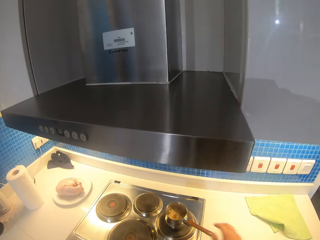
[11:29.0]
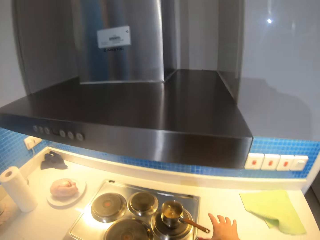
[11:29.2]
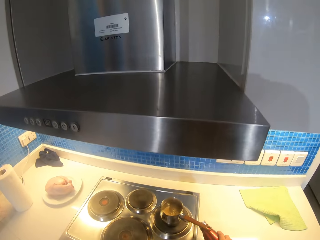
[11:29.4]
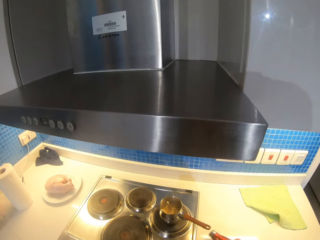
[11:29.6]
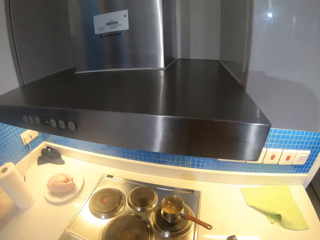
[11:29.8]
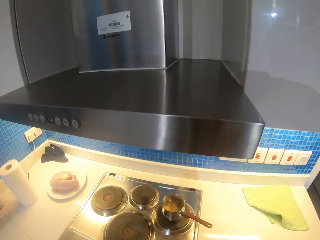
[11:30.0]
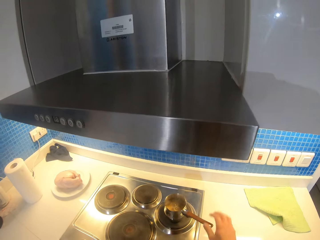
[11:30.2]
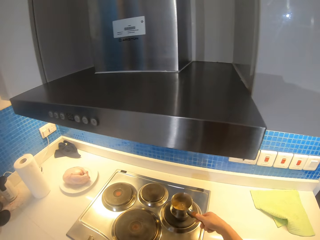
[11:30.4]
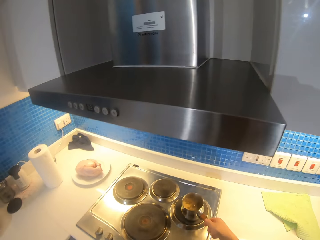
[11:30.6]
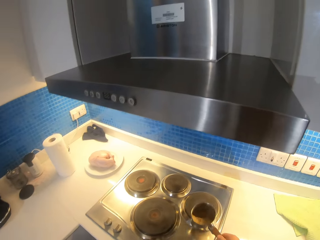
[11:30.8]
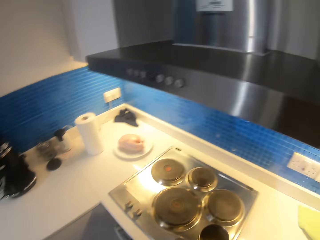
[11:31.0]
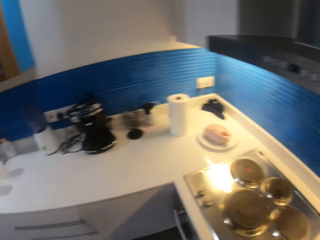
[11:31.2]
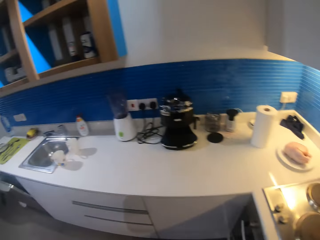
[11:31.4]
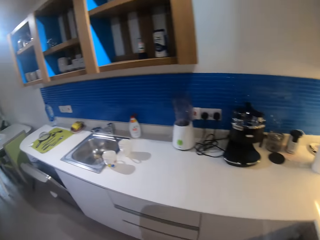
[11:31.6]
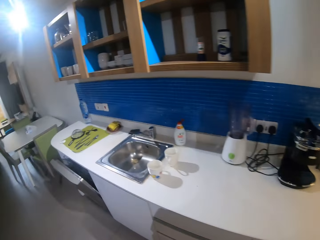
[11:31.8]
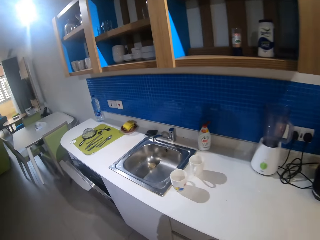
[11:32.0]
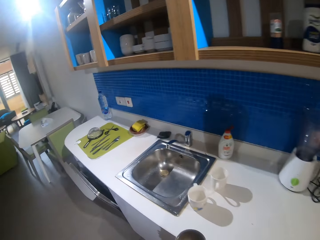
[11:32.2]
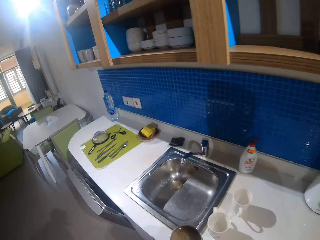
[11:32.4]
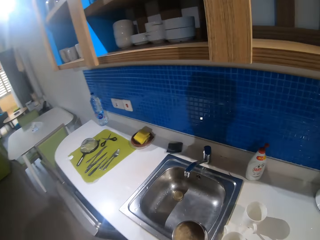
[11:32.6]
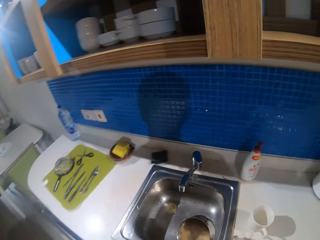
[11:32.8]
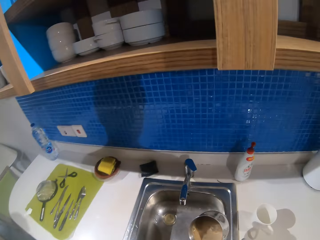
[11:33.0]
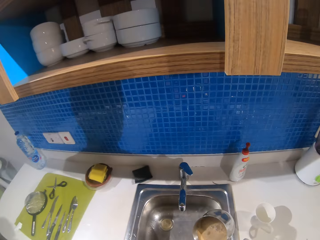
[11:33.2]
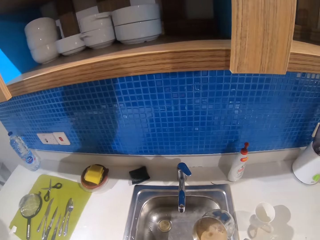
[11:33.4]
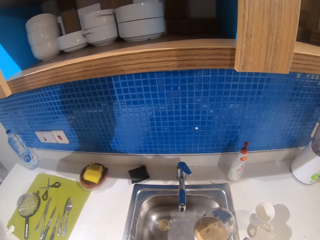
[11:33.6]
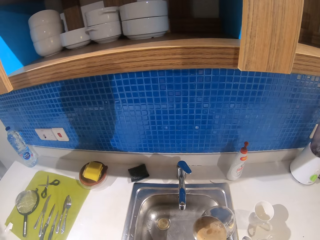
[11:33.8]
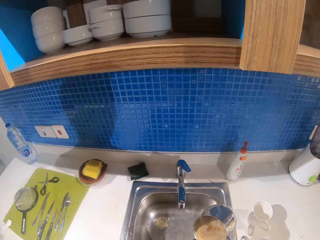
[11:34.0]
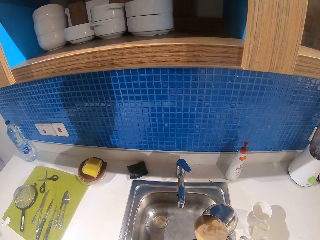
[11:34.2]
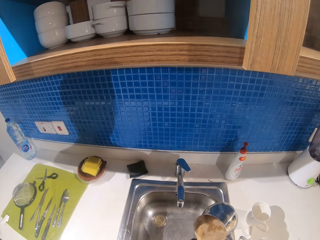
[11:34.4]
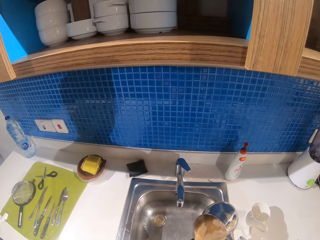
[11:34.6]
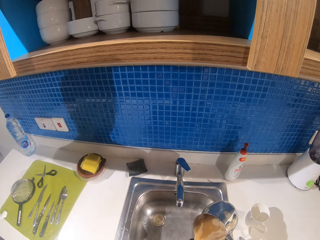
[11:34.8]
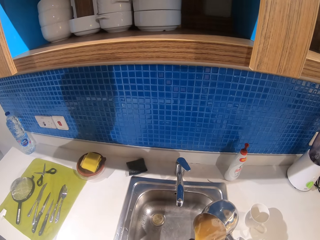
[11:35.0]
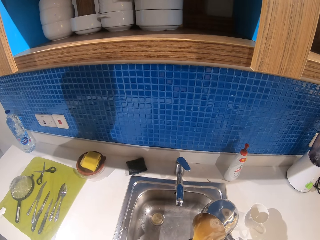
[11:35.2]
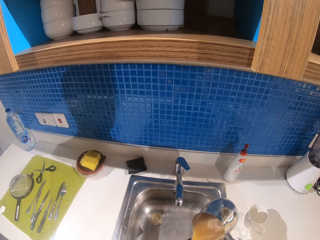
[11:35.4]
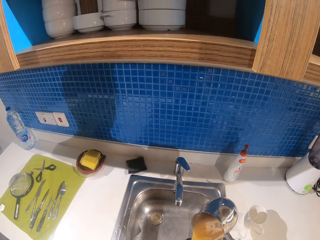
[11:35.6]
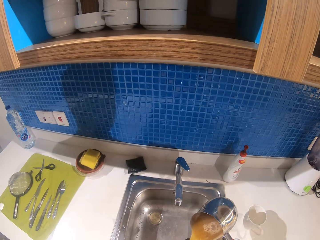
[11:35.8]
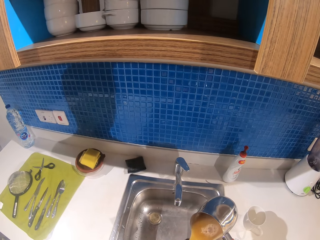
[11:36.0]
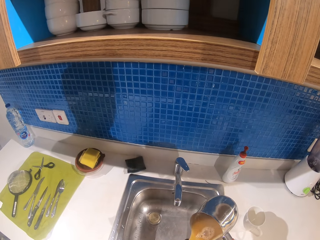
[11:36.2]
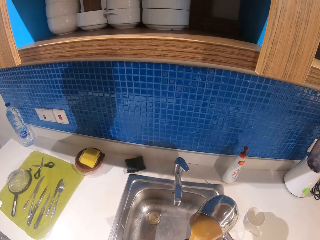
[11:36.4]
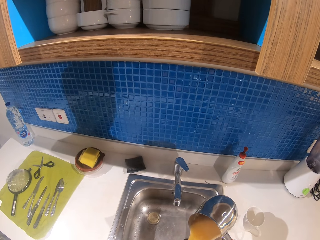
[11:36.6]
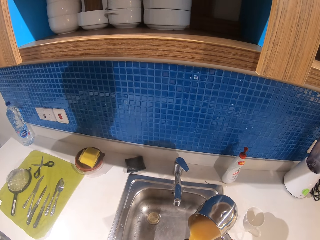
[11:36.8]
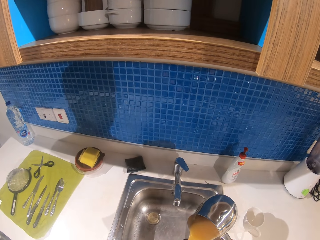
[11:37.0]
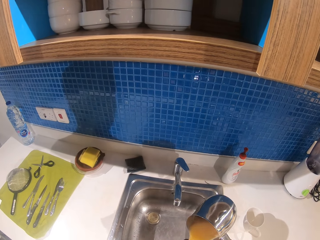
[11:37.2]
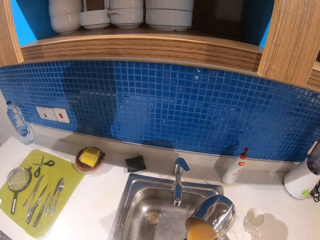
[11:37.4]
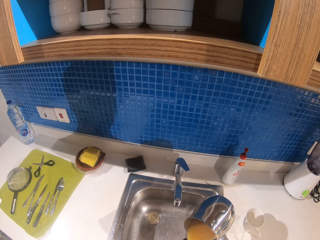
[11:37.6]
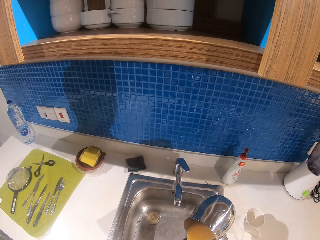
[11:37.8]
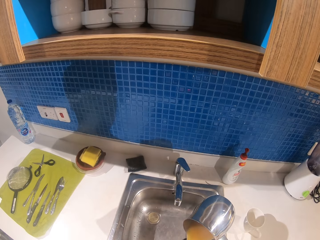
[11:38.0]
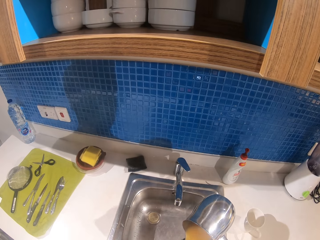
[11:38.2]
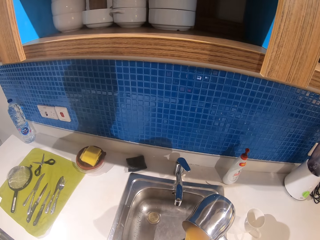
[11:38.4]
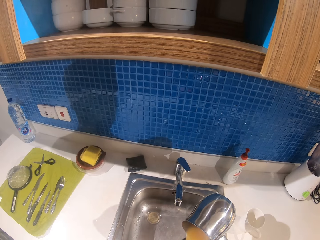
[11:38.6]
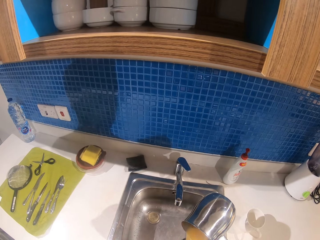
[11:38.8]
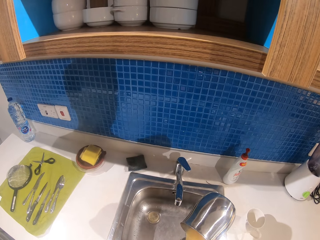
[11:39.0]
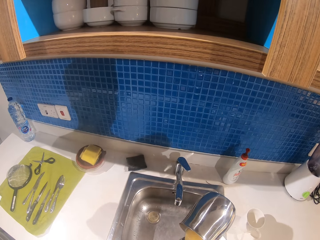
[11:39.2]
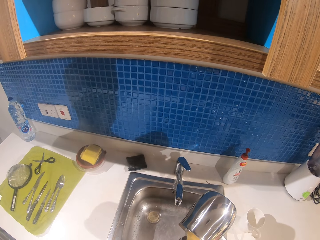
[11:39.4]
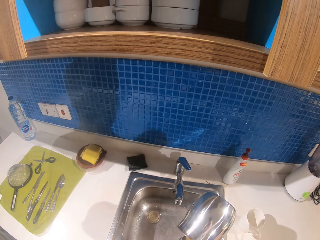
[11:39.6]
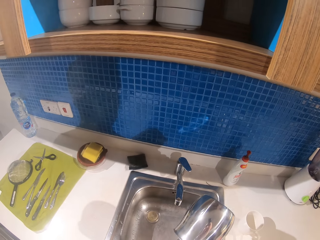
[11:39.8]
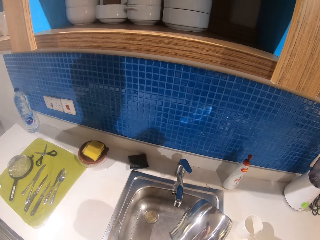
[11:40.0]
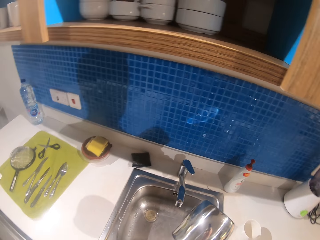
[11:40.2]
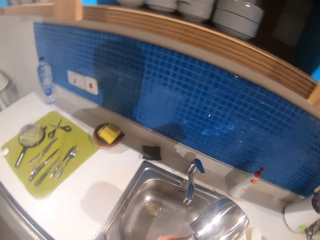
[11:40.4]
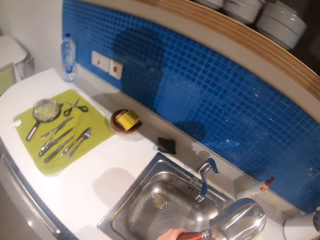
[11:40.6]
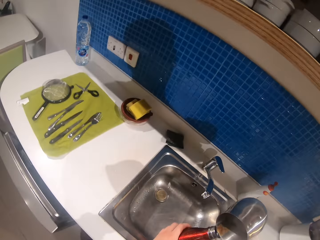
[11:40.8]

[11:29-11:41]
The camera wearer stands at the cooker. They pick a bottle on the counter top. They take the metallic mug from the cooker. They walk to the sink. They pour tea in the bottle from the mug.

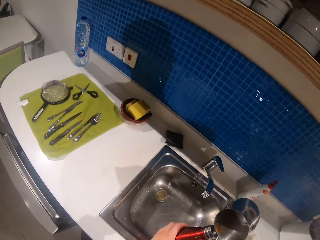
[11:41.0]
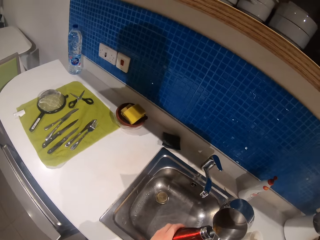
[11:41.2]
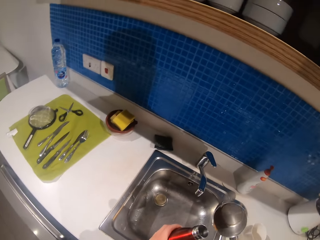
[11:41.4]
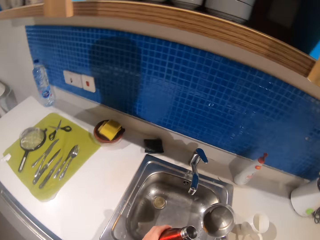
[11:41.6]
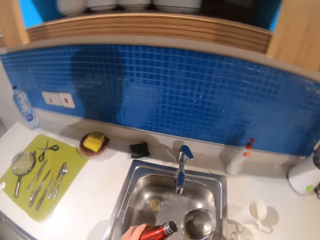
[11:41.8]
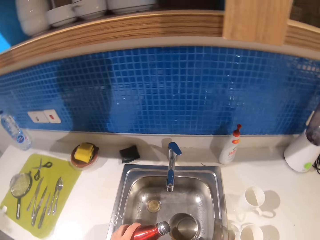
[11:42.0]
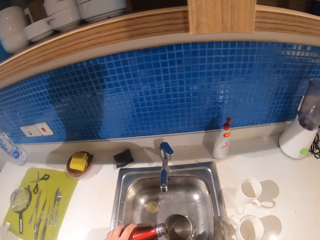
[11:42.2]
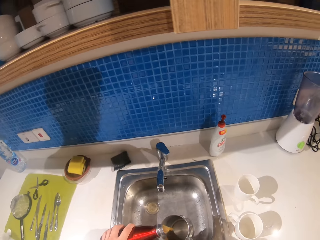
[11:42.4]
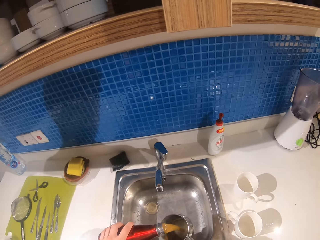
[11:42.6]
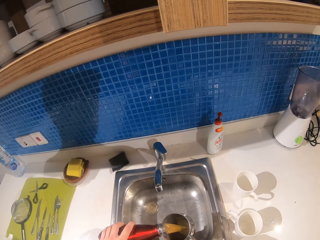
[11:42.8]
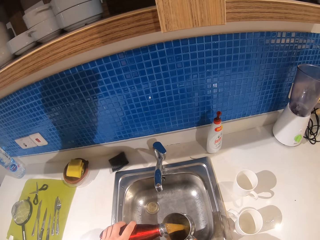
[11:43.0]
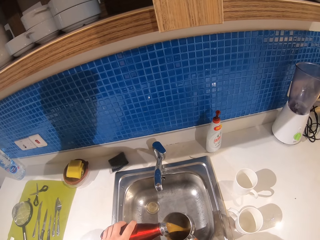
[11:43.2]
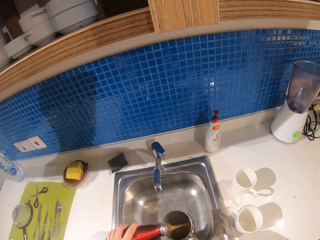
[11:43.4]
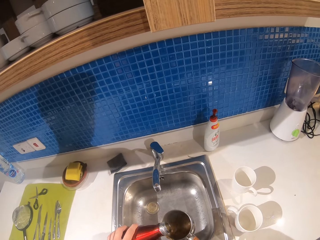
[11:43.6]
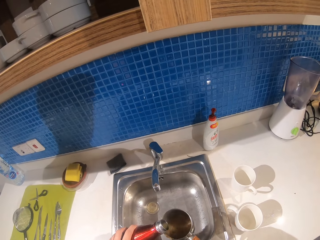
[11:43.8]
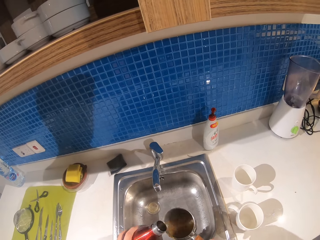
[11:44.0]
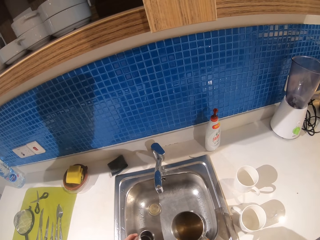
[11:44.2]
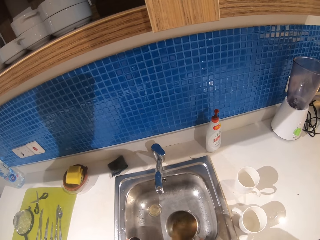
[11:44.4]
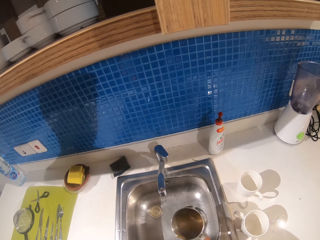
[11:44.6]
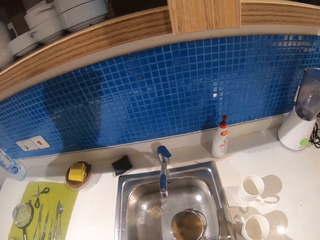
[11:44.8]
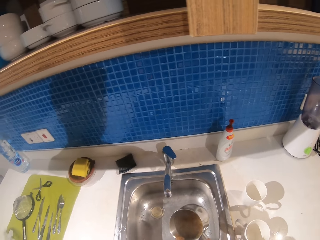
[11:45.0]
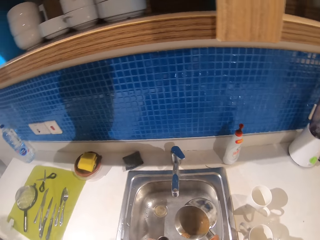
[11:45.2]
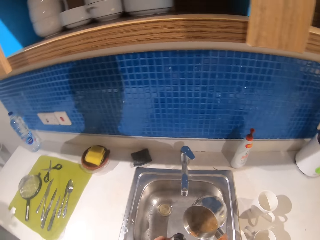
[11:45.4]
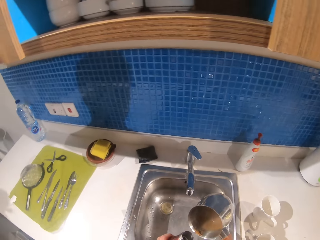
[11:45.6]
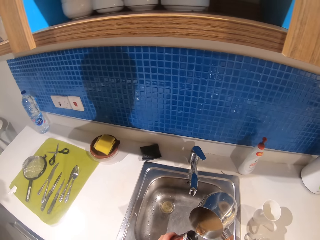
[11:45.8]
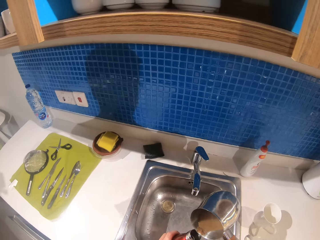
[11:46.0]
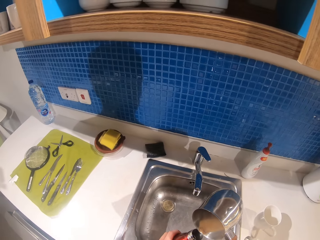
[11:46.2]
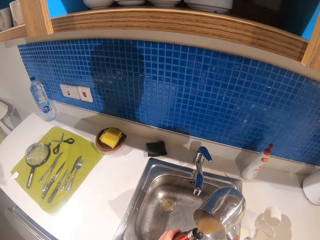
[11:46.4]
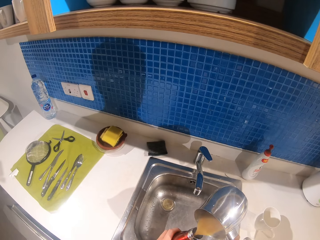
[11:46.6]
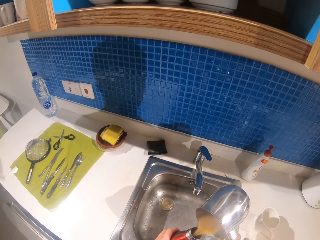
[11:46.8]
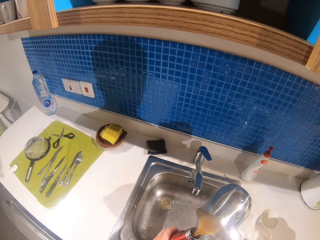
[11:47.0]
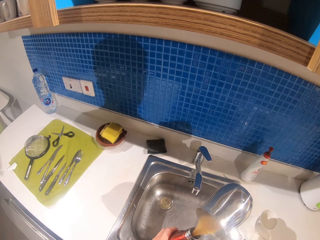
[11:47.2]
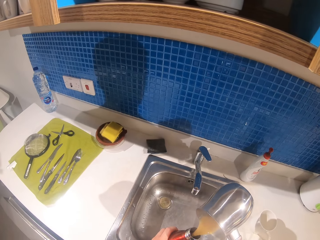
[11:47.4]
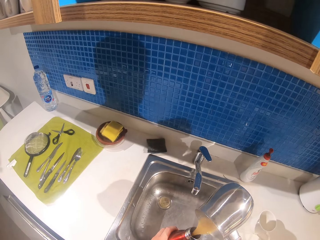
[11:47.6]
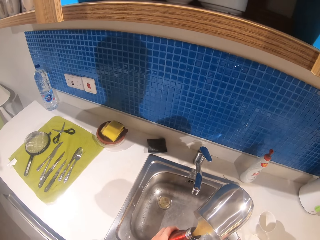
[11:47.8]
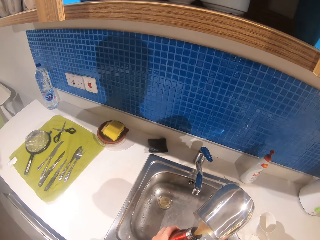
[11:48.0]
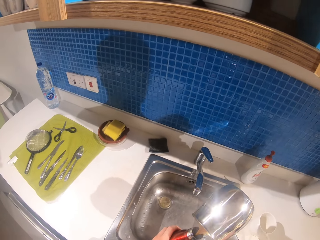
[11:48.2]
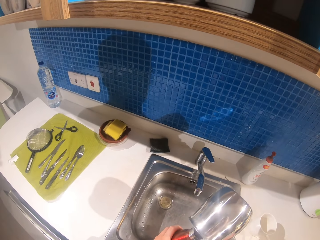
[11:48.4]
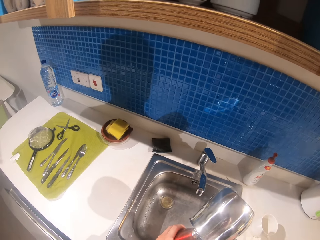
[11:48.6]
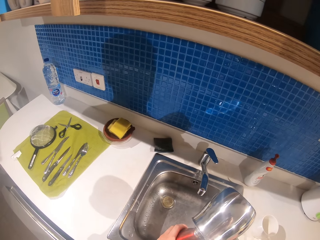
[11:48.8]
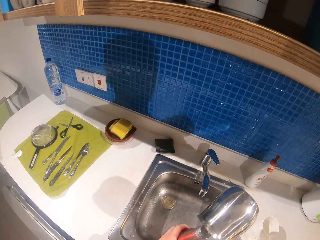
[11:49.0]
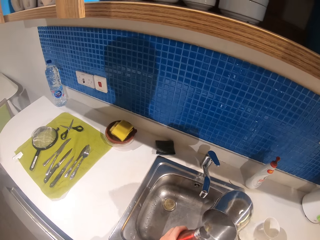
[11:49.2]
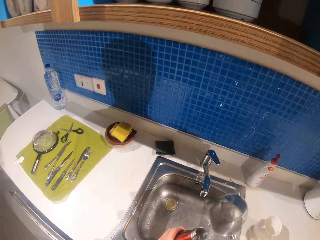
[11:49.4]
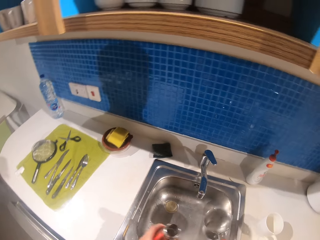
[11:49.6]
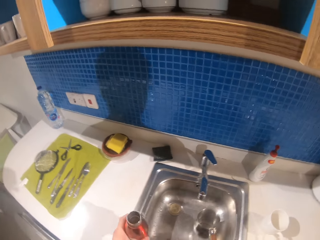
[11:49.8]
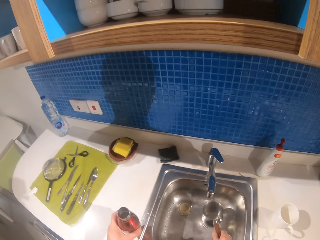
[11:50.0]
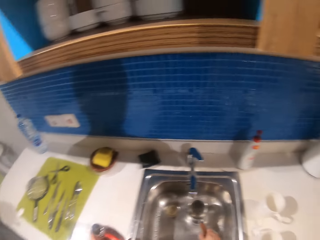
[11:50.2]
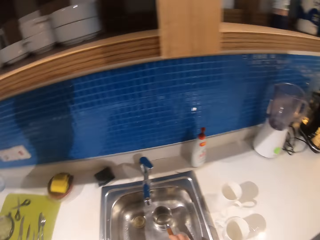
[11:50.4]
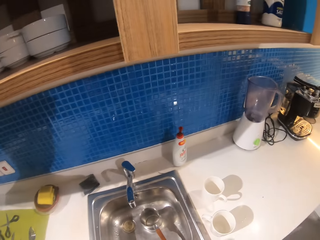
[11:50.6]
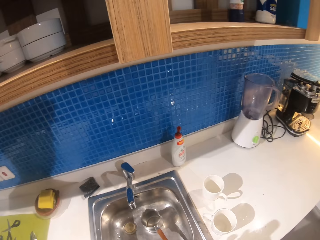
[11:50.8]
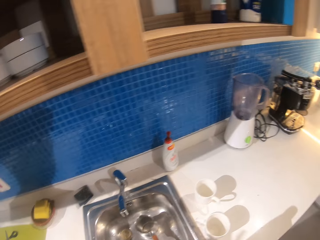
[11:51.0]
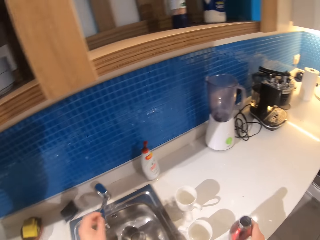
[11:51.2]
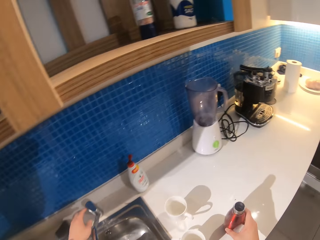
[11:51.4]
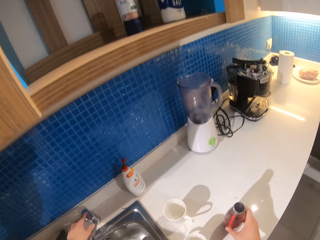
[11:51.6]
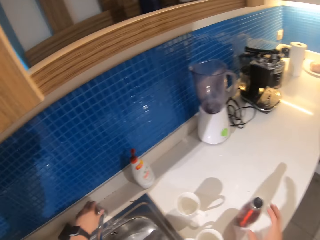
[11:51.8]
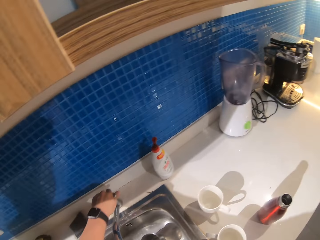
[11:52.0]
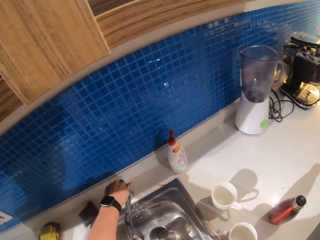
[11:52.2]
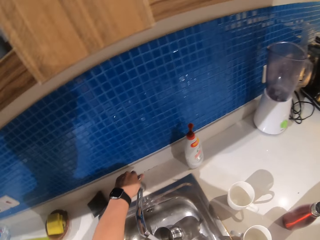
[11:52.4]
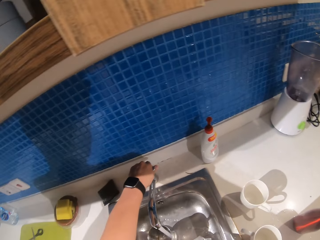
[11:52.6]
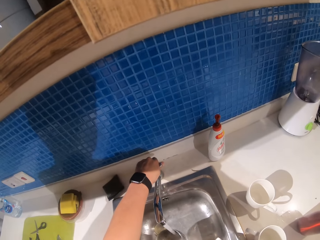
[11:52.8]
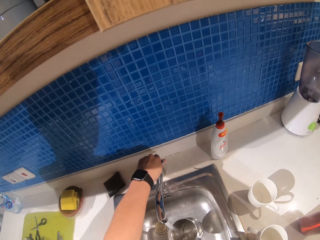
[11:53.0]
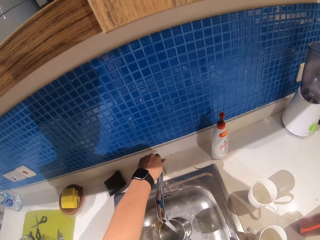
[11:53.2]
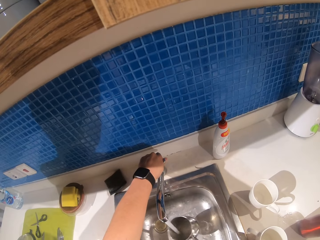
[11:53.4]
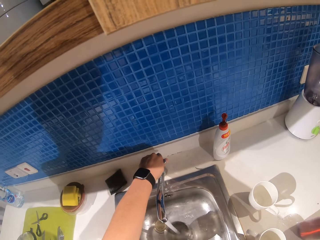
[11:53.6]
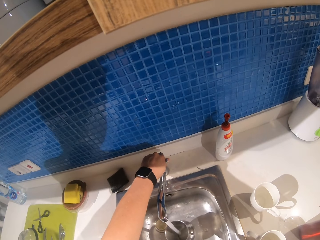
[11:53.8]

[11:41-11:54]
The camera wearer pours tea from the bottle to the mug. They rotate the tea in the mug. They pour tea in the bottle from the mug. They put the mug or sauce pan in the sink. They put the bottle on the counter top. They open the tap. They wash the sauce pan.
